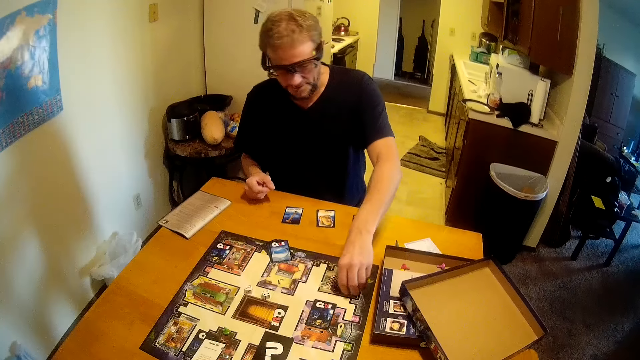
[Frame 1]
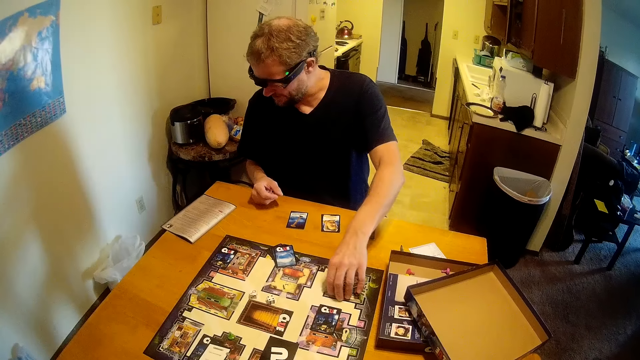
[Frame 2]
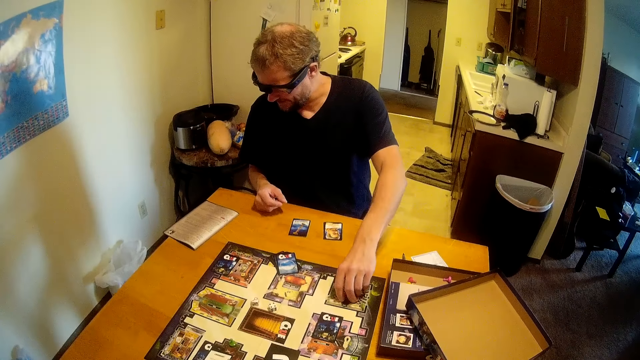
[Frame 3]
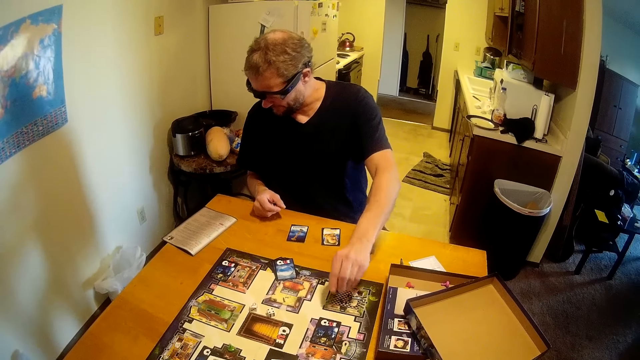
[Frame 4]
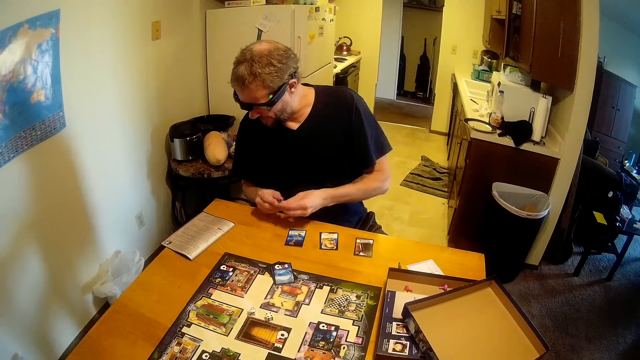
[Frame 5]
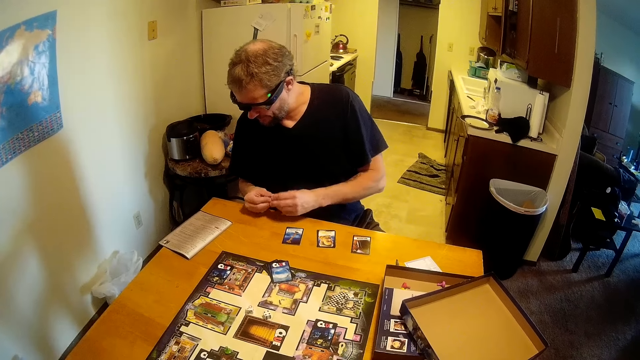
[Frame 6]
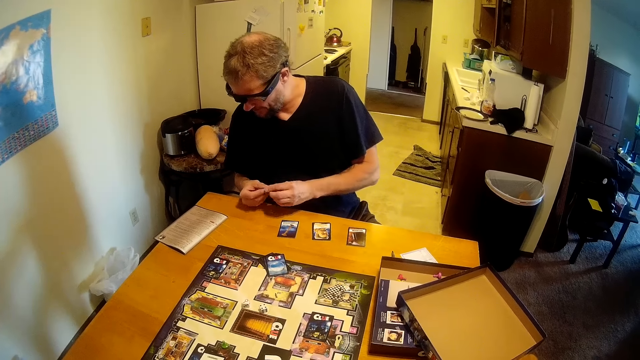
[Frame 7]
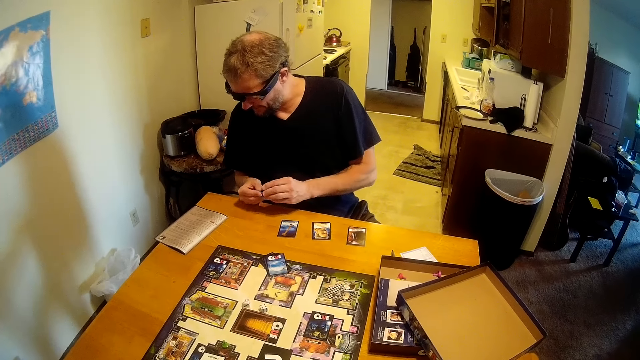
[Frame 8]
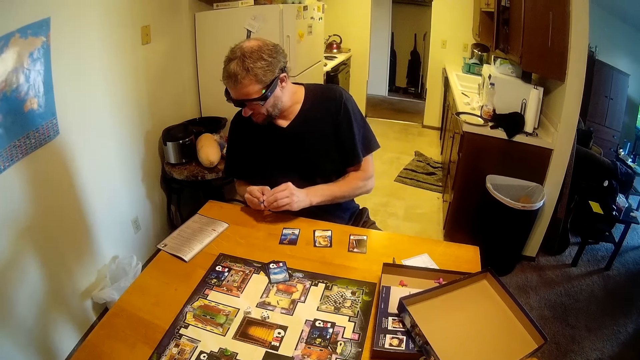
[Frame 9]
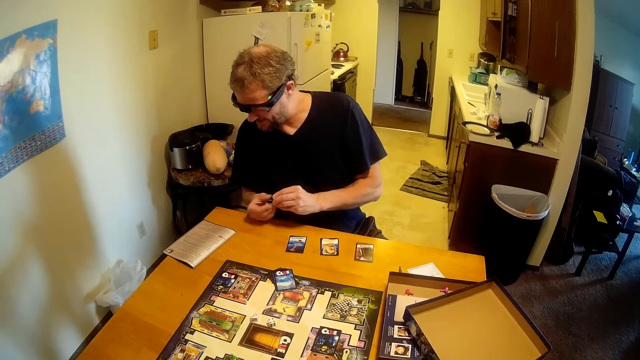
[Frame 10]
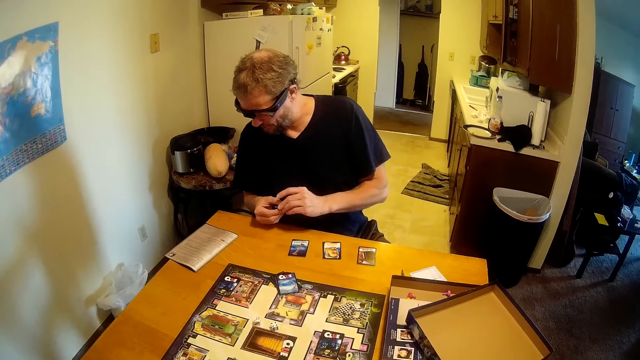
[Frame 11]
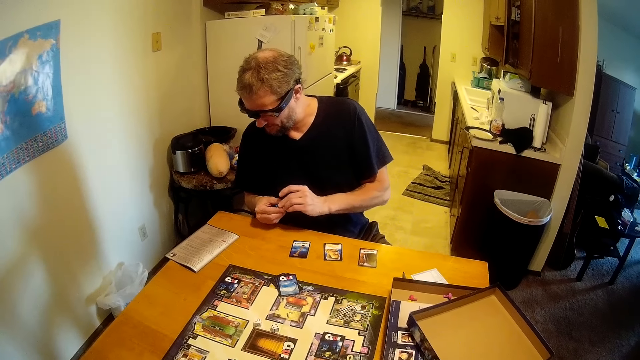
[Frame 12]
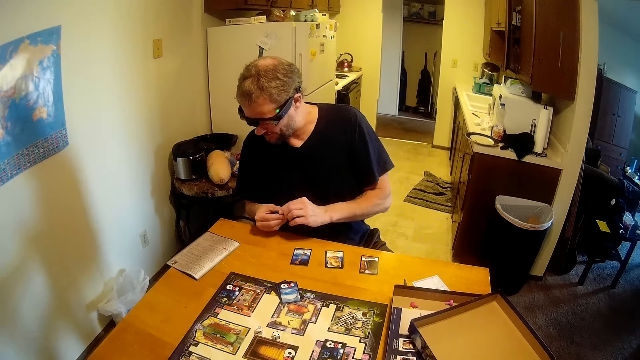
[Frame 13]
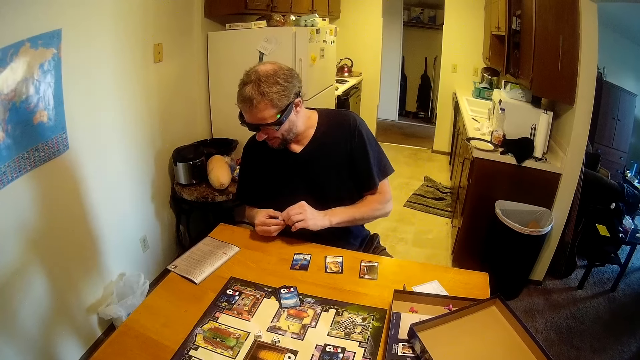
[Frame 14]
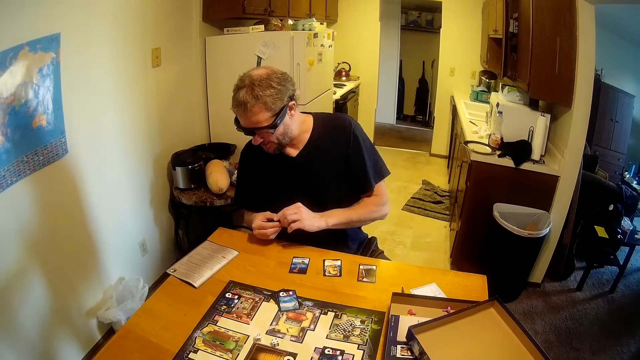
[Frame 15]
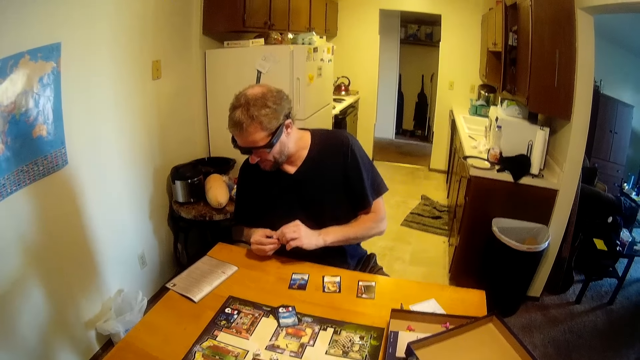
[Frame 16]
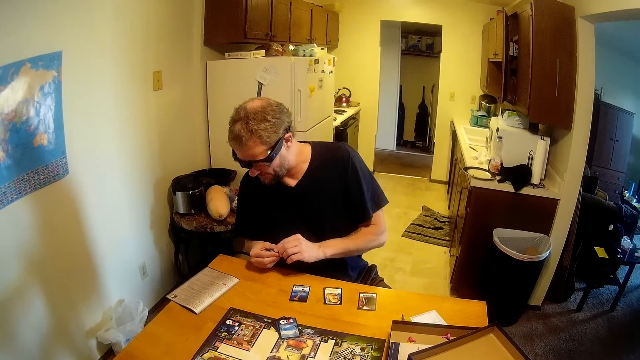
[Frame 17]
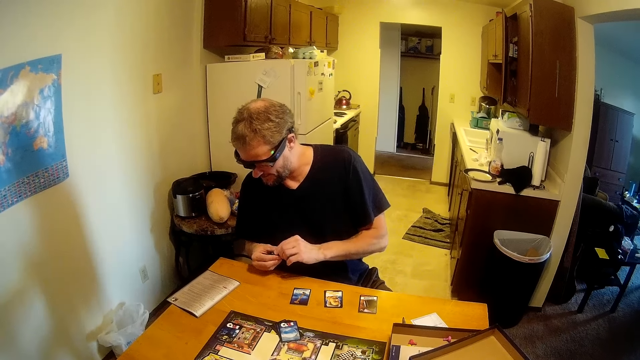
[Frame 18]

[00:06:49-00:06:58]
A man places the game board cards on the table with his left hand, picks a game board pin on the table with his left hand, and holds the game board pin with both hands.

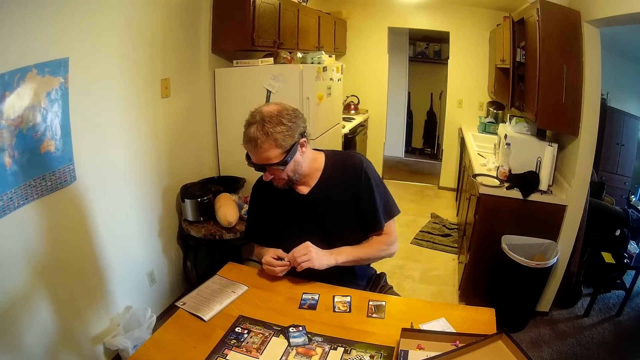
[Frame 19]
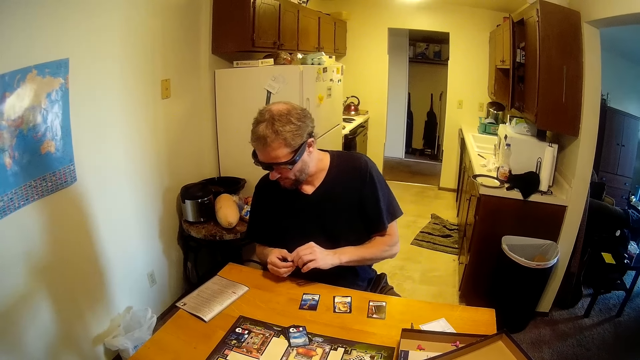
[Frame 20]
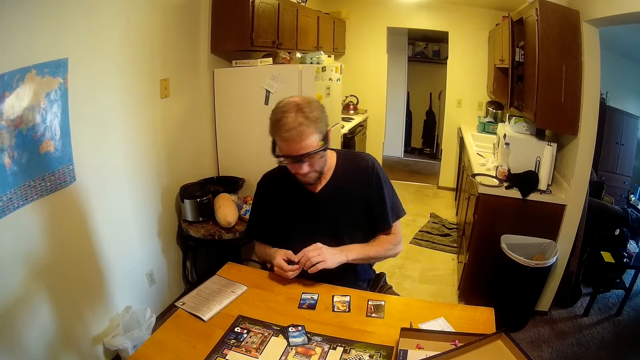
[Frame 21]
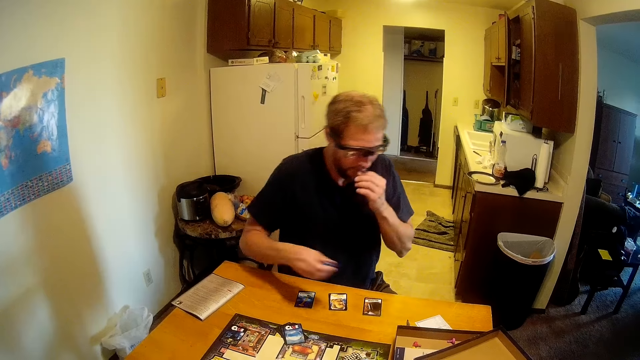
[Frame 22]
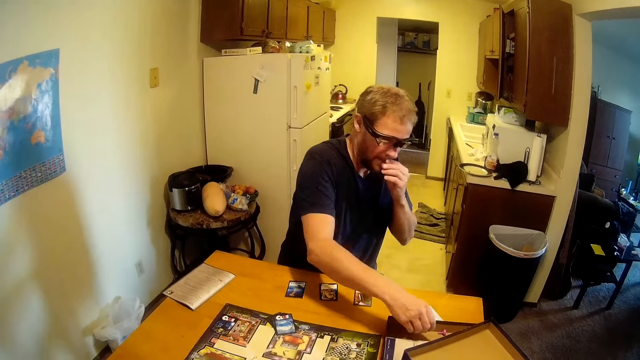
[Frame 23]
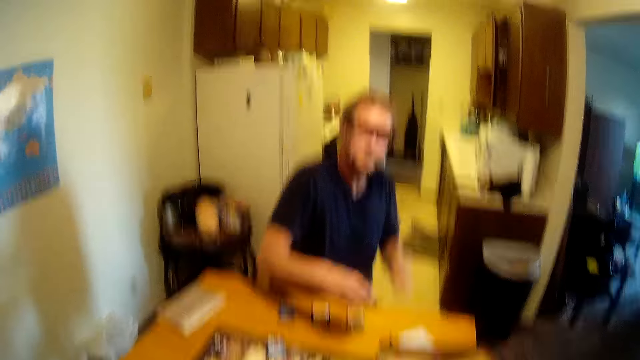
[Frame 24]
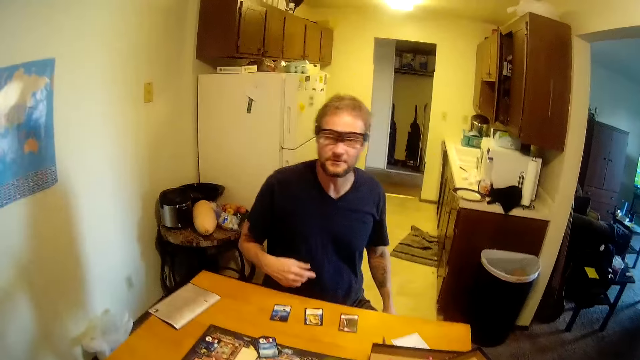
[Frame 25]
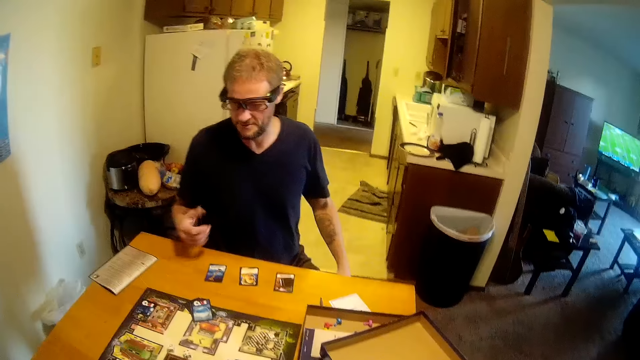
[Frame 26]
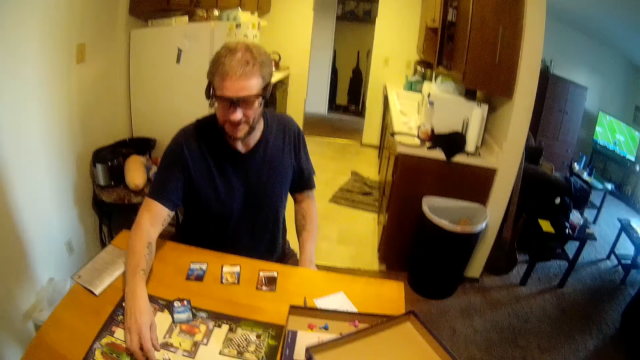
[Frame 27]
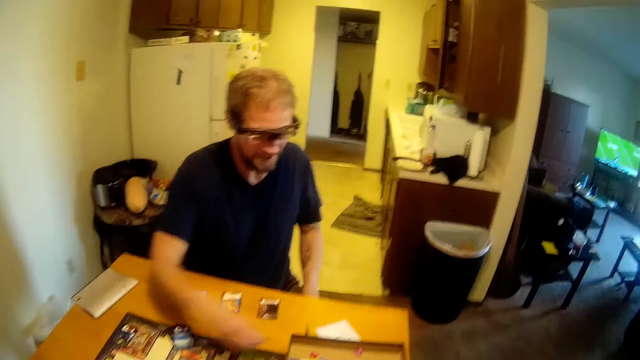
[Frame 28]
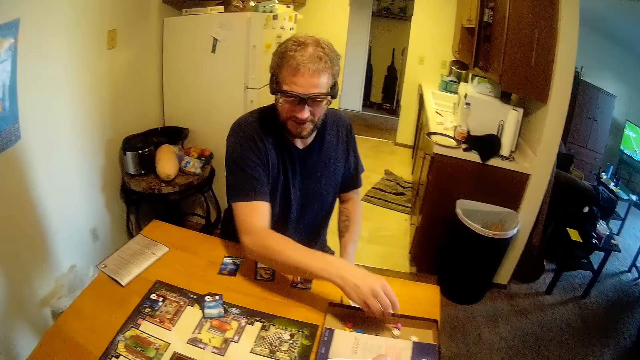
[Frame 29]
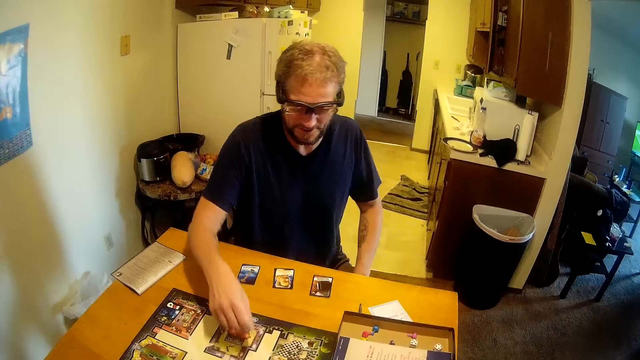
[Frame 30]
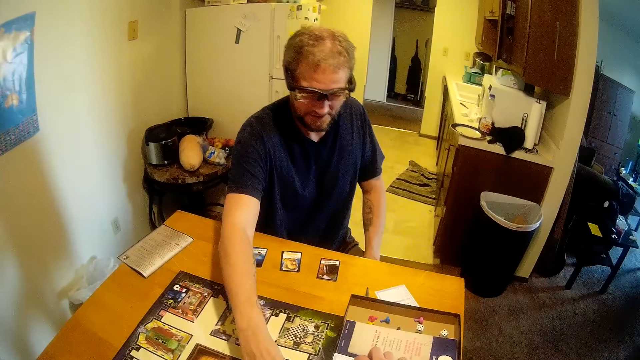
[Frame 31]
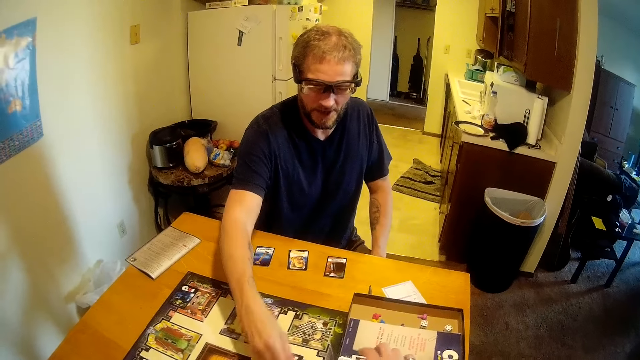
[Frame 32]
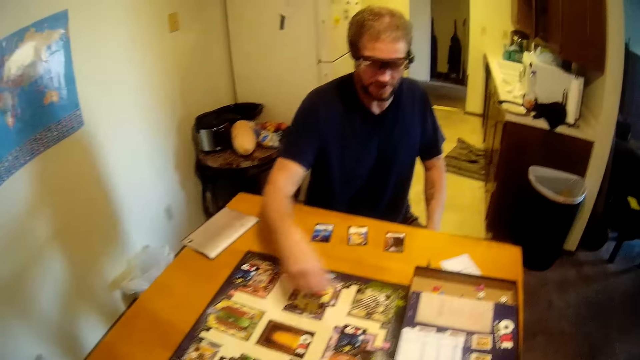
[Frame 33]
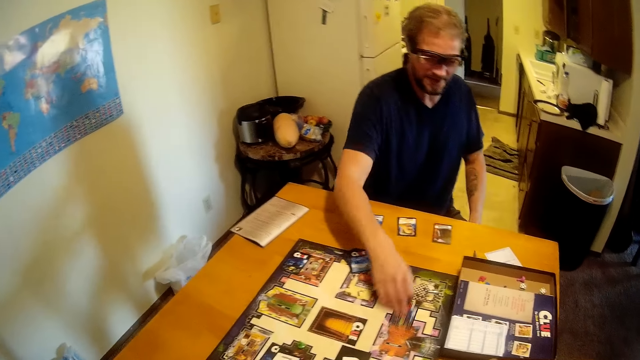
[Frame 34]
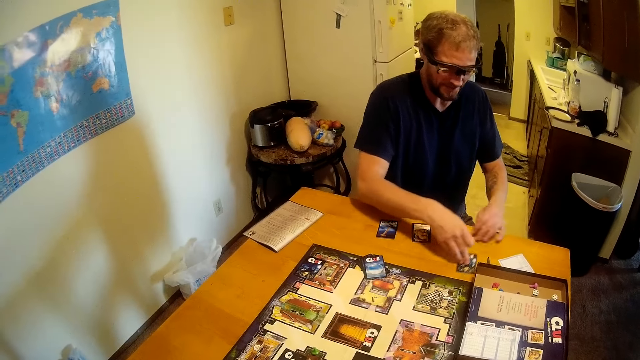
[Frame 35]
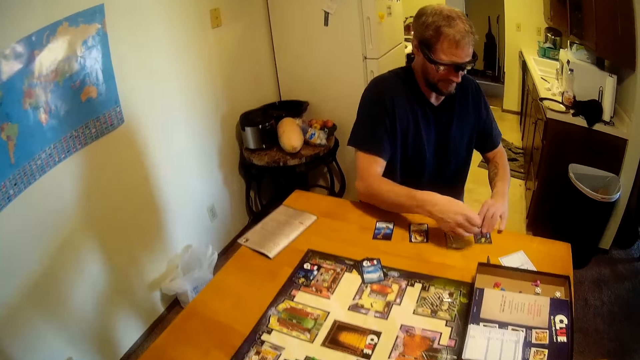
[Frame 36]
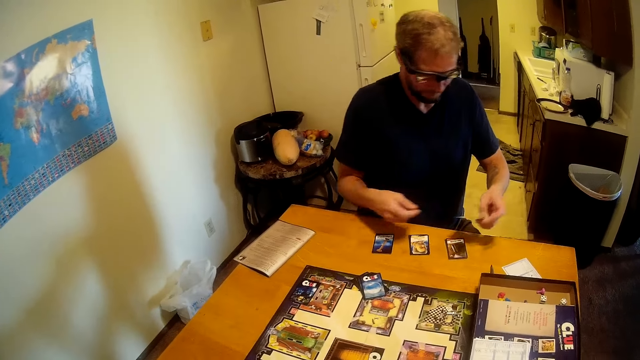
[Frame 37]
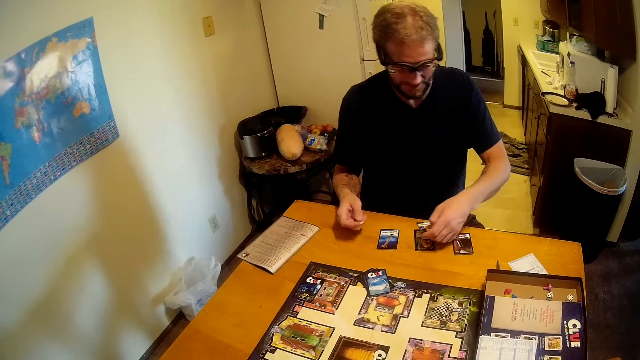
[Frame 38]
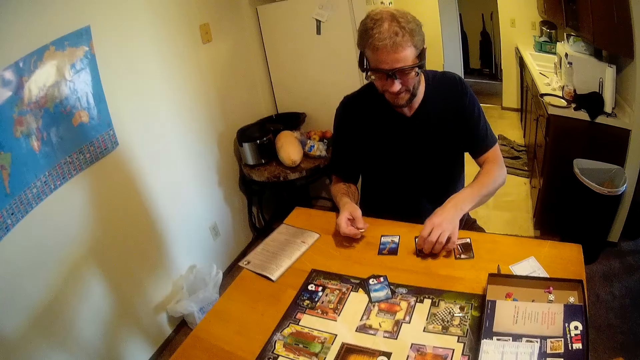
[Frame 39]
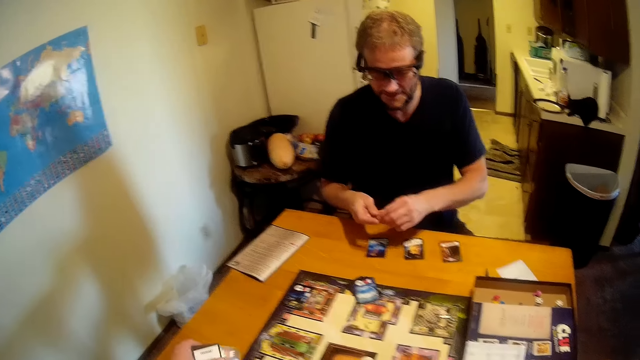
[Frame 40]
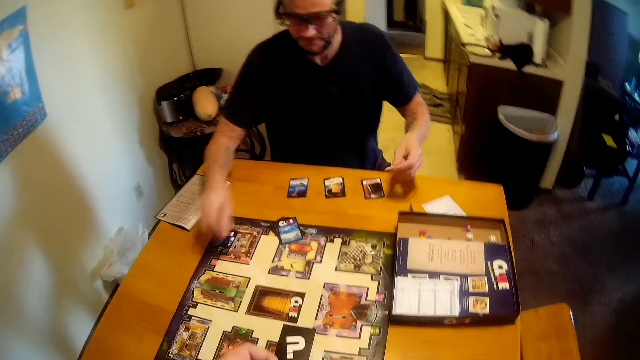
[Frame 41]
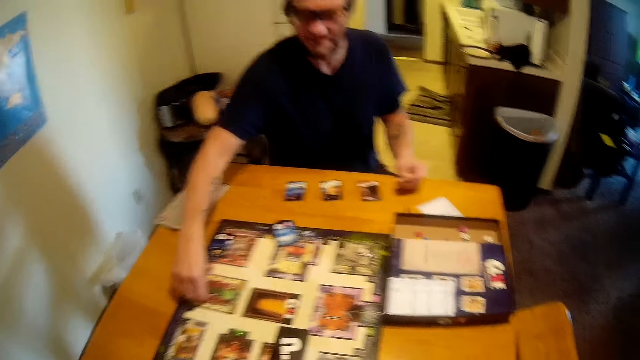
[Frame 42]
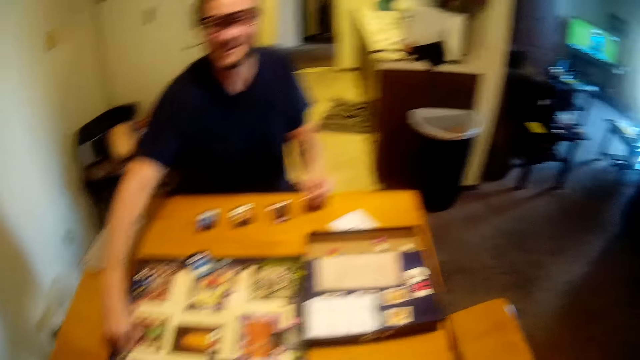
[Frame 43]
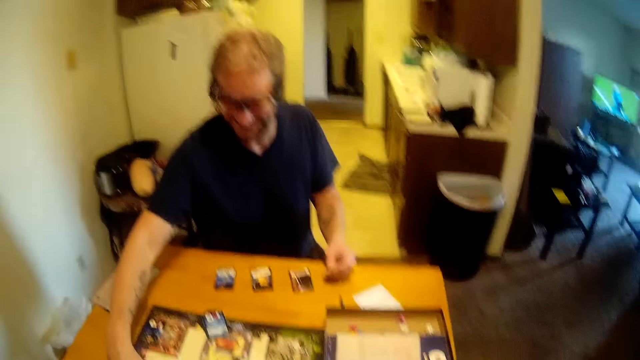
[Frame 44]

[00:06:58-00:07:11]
A man touches his mouth with his left hand and places the game board pin on the table with his right hand. He picks the game board card on the table with his left hand, places the game board card on the table with his left hand, and passes the game board pin to his left hand.
